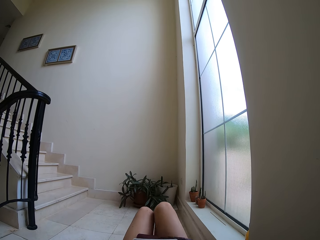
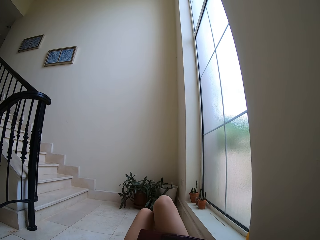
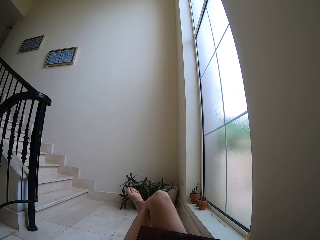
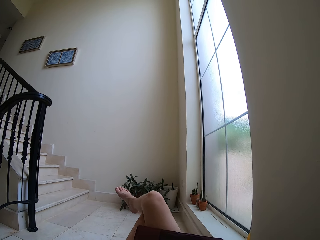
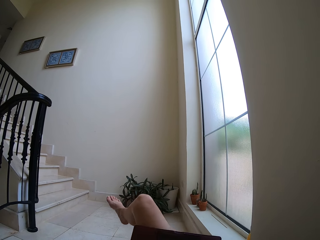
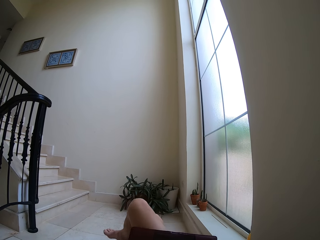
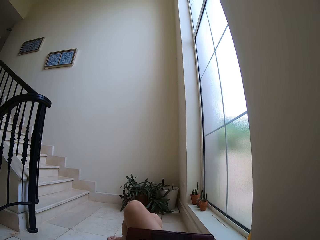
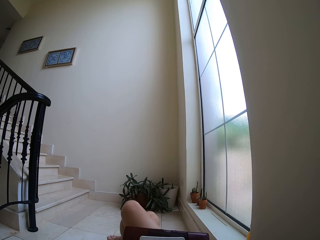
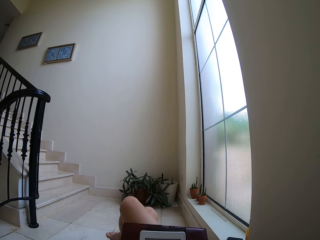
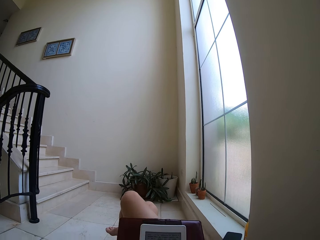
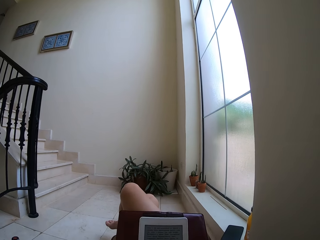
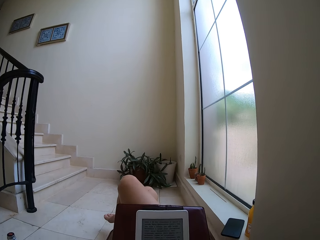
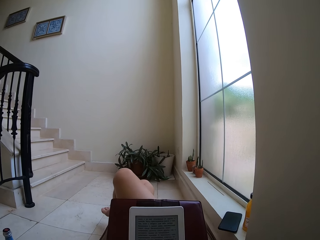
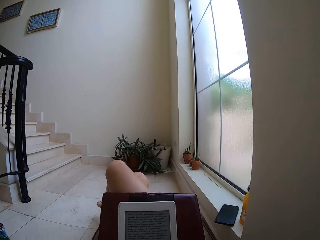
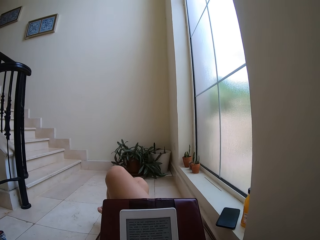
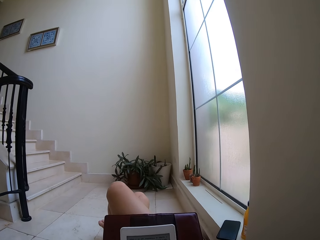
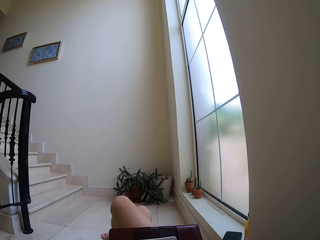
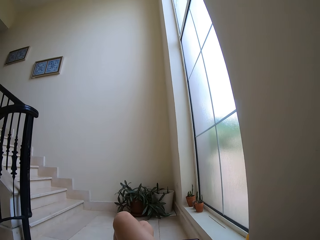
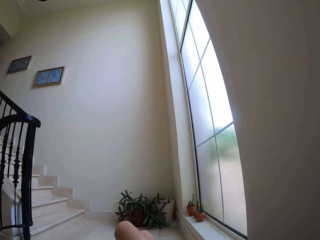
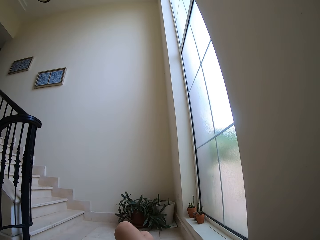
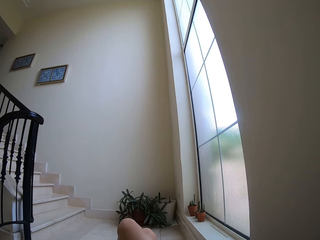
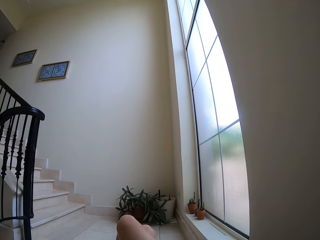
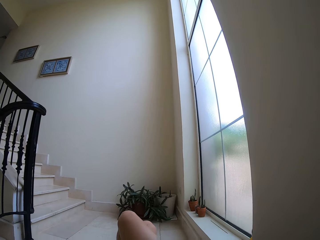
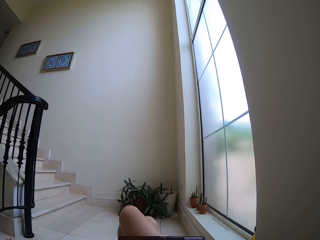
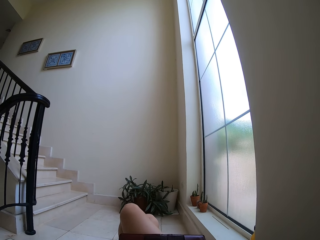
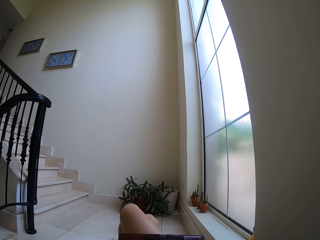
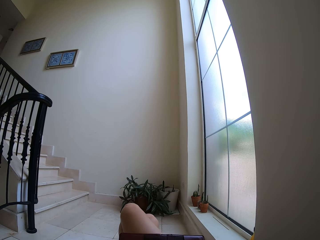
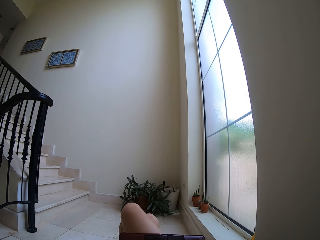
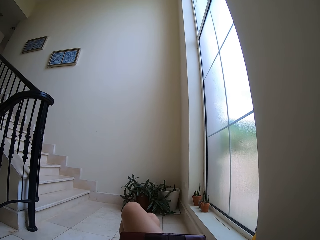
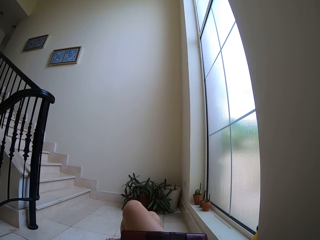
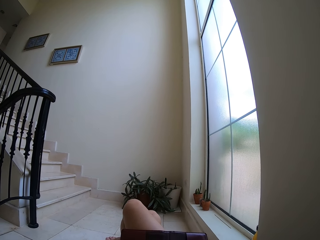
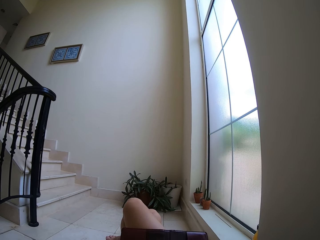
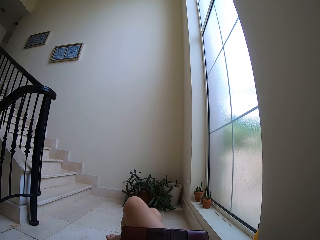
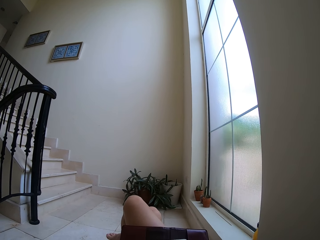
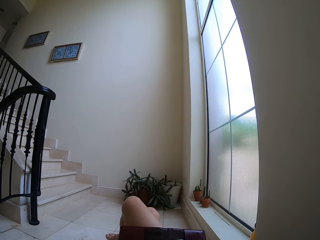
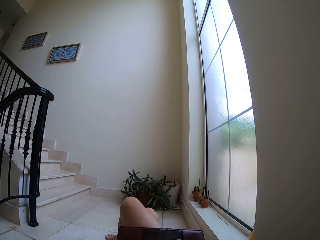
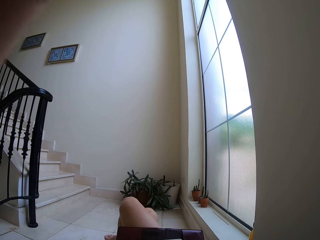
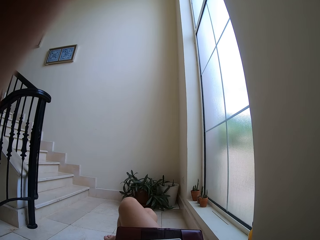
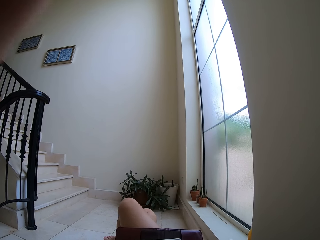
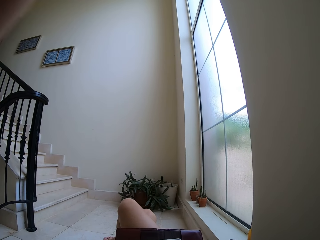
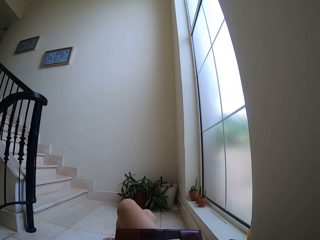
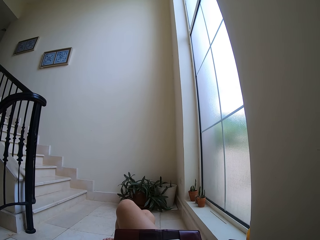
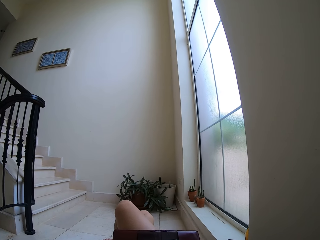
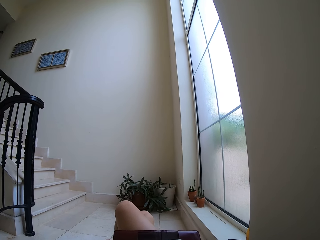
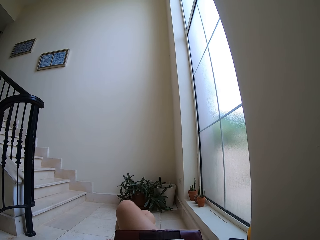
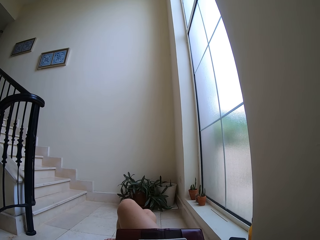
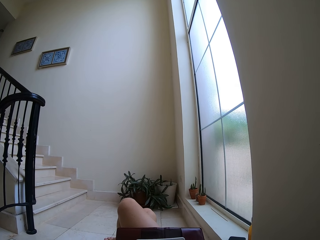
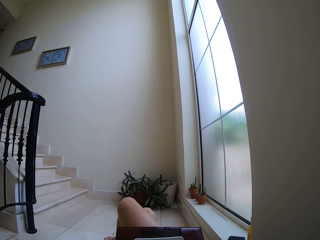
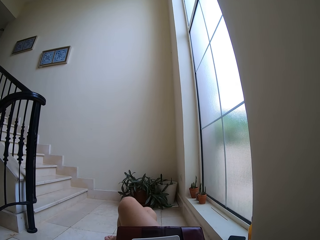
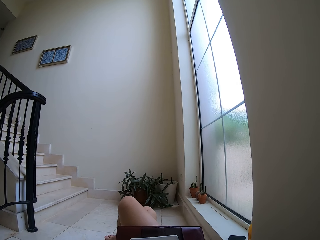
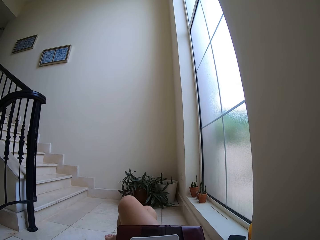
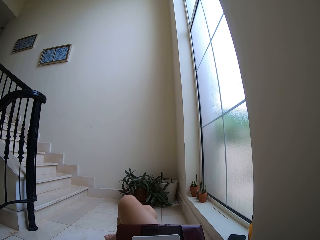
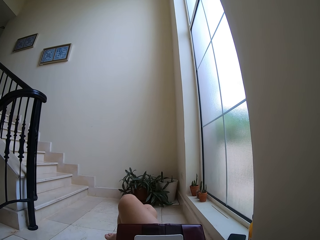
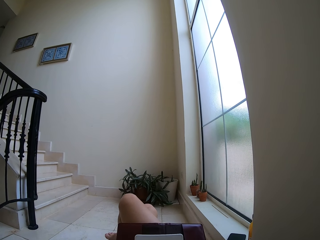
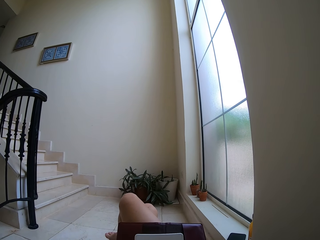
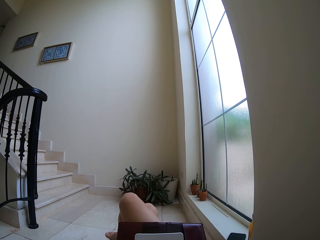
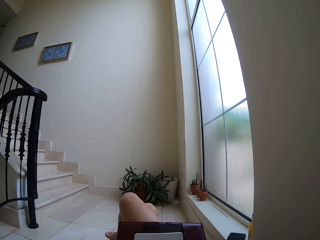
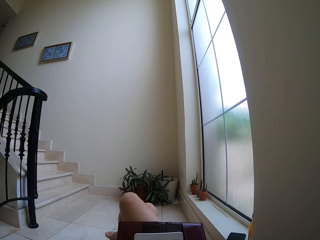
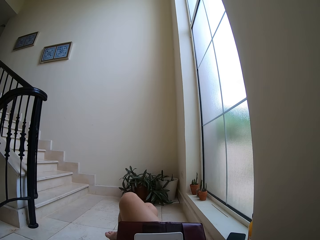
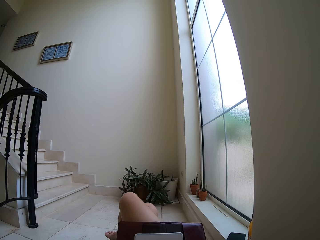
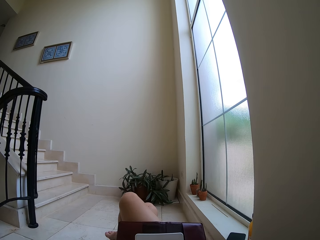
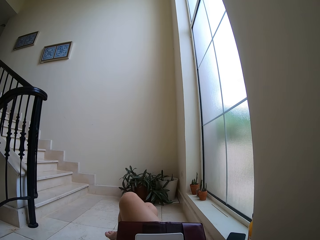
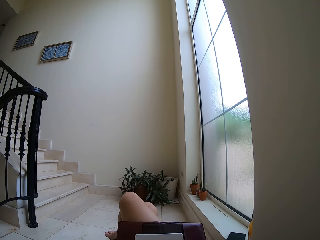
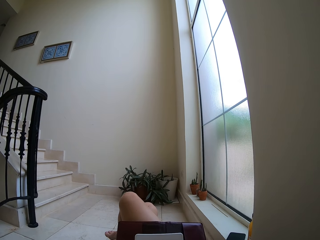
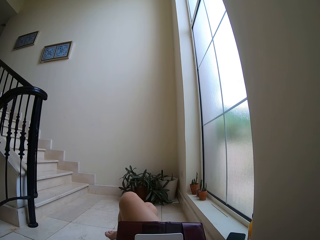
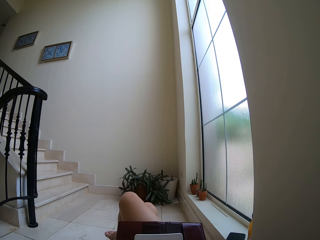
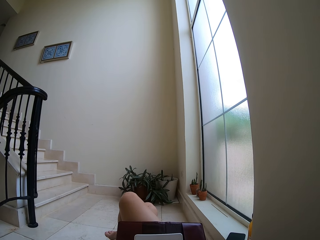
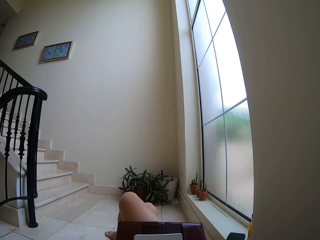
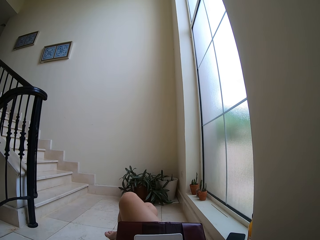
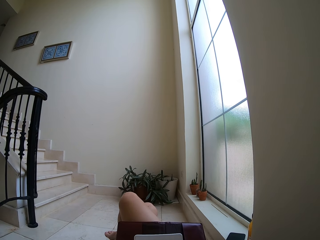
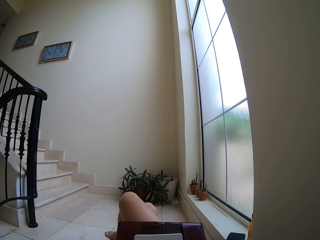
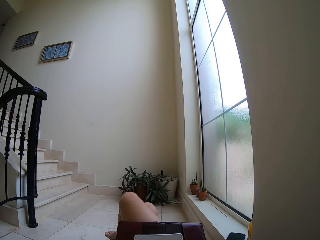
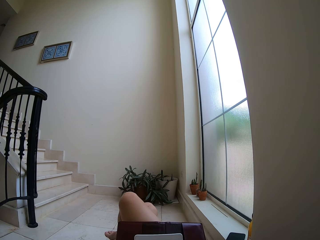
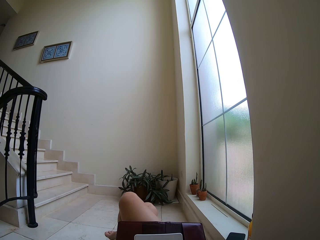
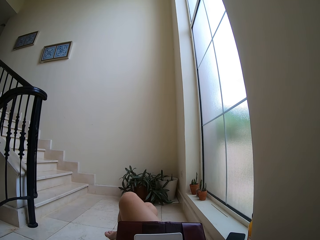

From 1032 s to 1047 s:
The camera wearer moves the legs. They rest the leg on the other. They adjust the camera. They move the left arm. They read on the tablet.

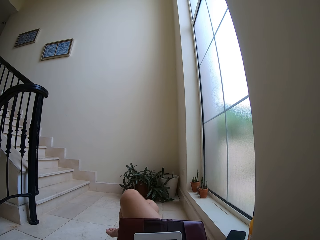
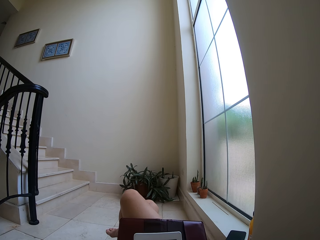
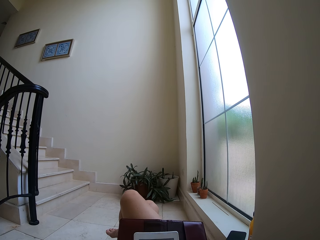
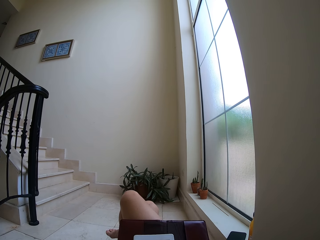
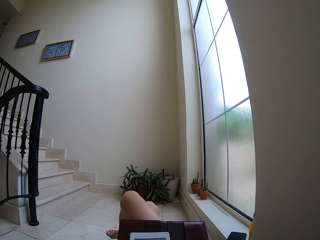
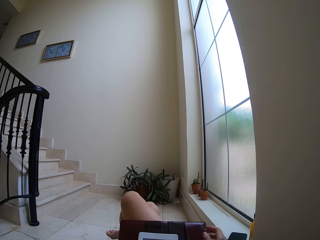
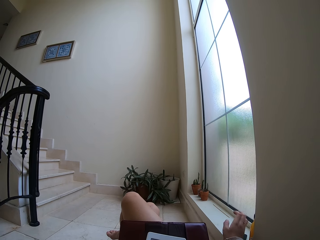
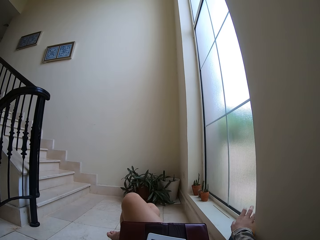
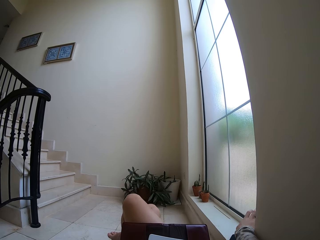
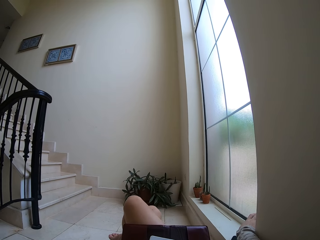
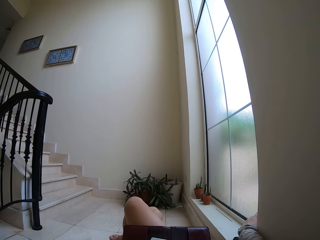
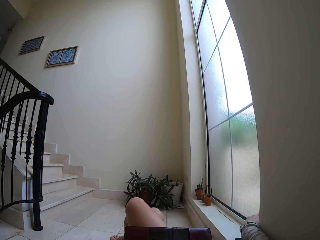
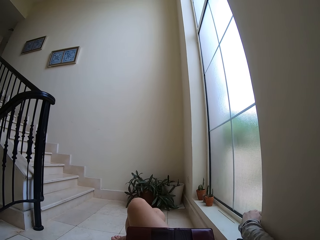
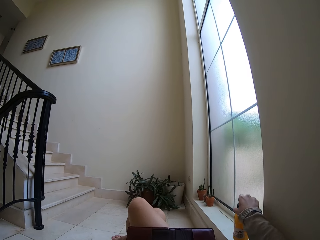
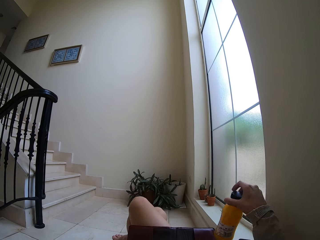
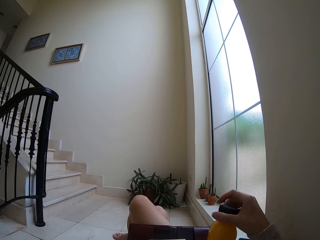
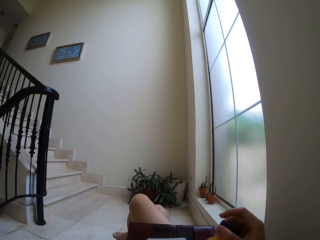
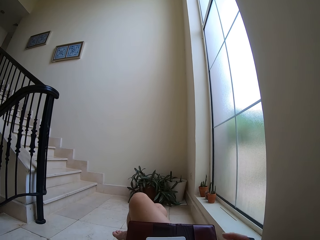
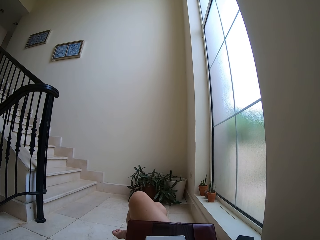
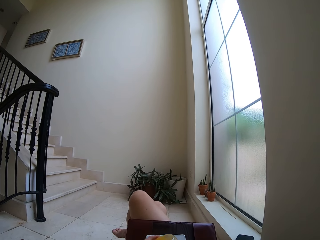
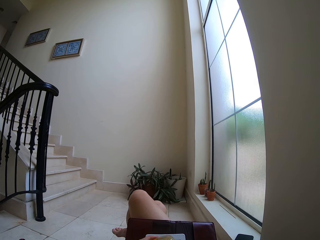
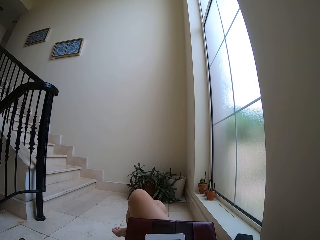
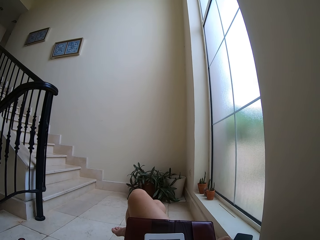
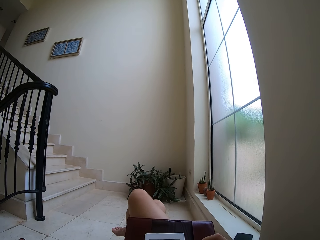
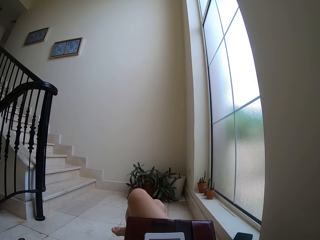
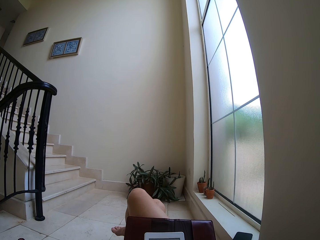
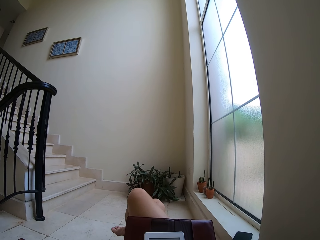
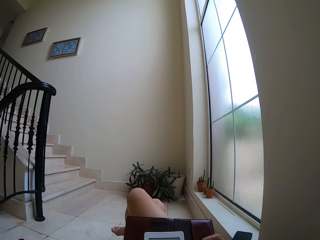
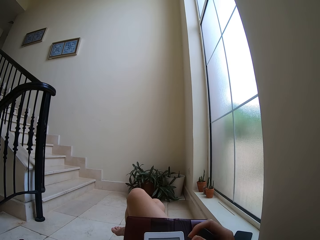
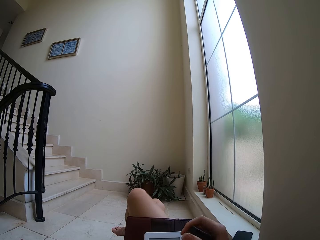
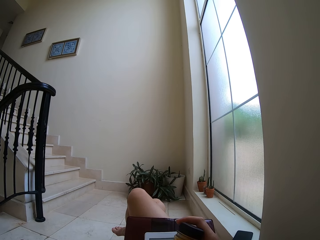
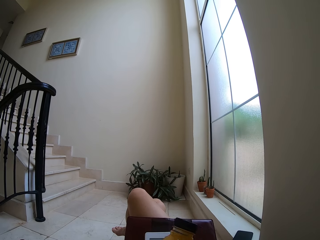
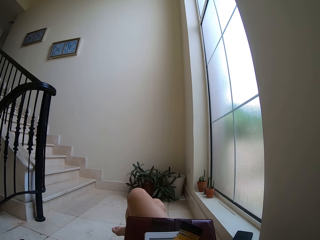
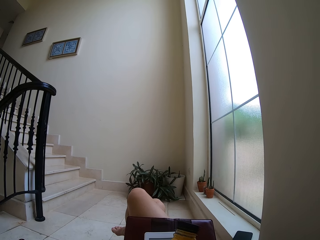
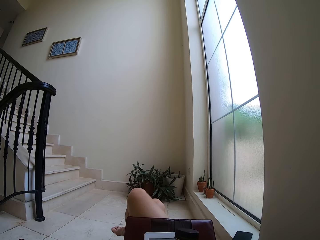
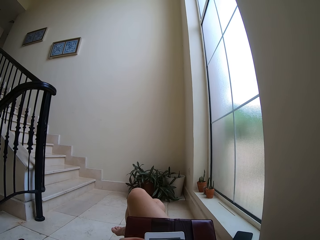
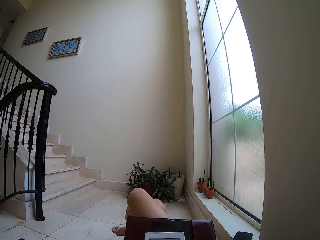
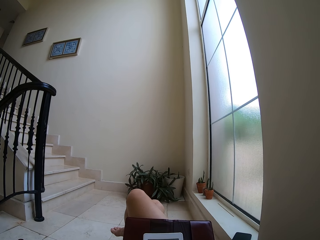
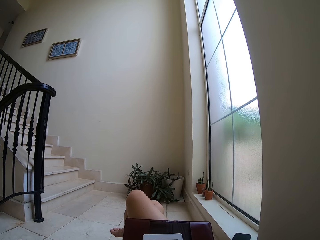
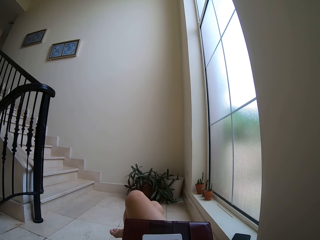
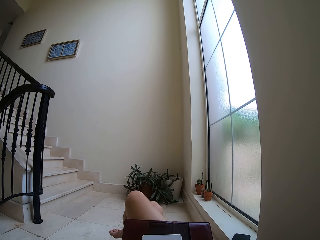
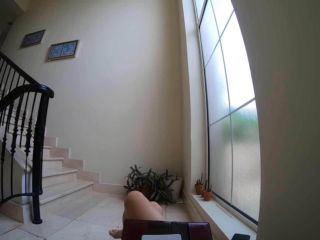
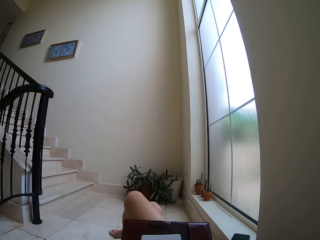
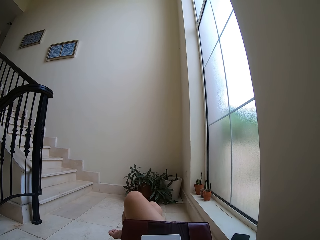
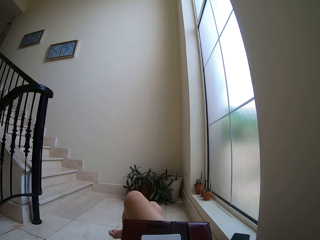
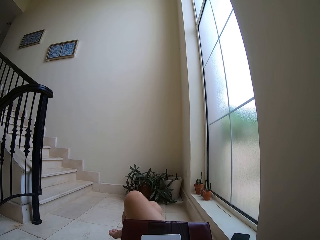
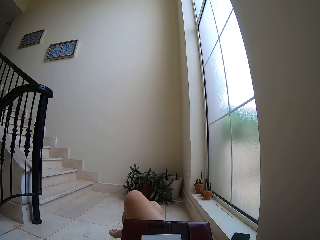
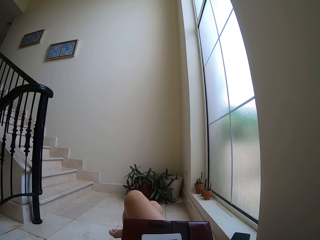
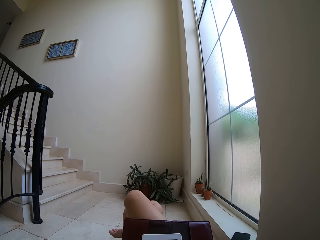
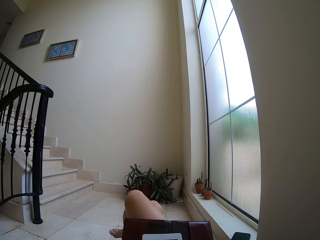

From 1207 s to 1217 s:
The camera wearer picks up a bottle of drink from the window base trim. They stare at the tablet. They open the bottle of drink.
